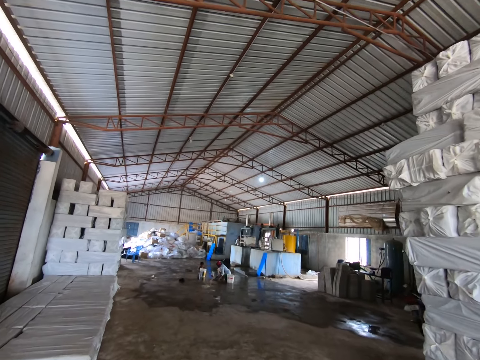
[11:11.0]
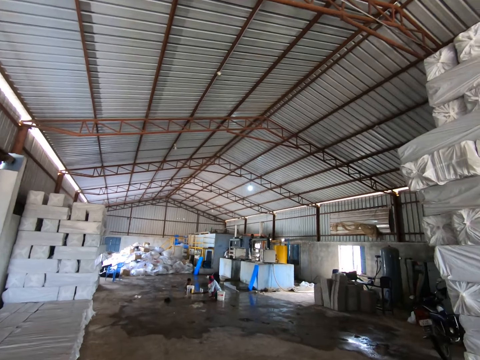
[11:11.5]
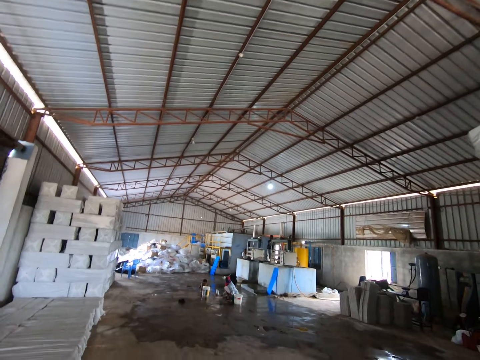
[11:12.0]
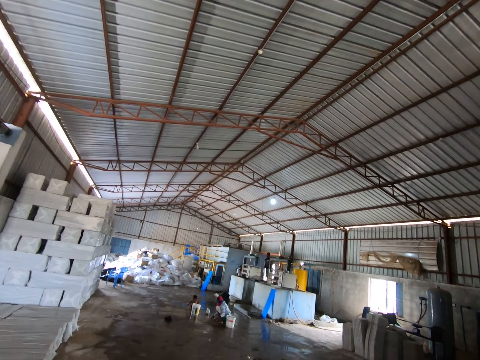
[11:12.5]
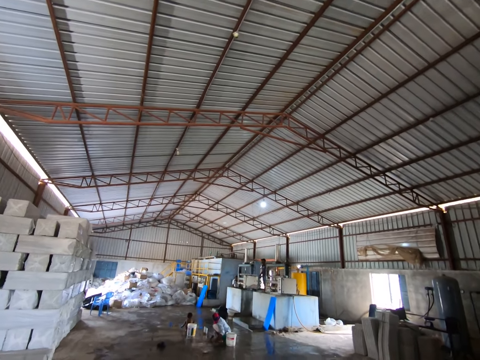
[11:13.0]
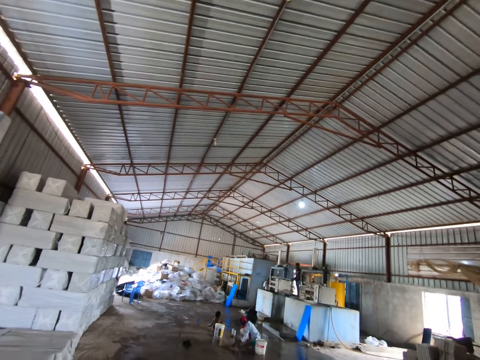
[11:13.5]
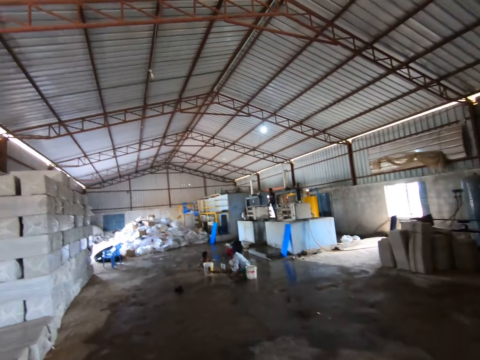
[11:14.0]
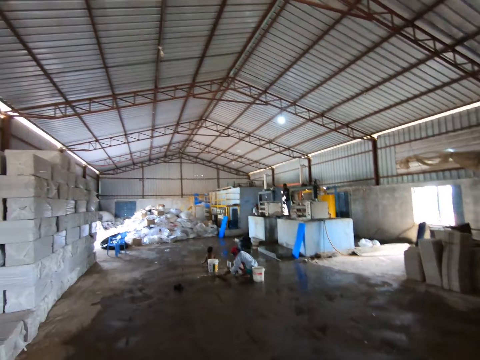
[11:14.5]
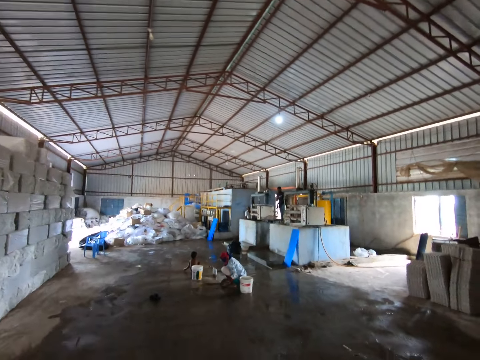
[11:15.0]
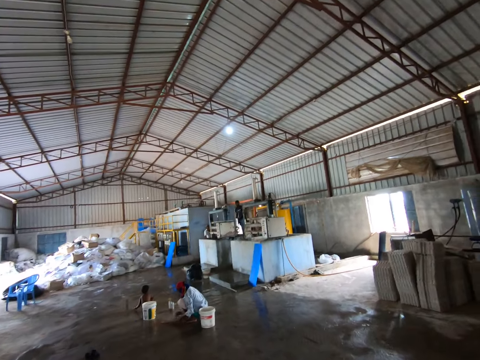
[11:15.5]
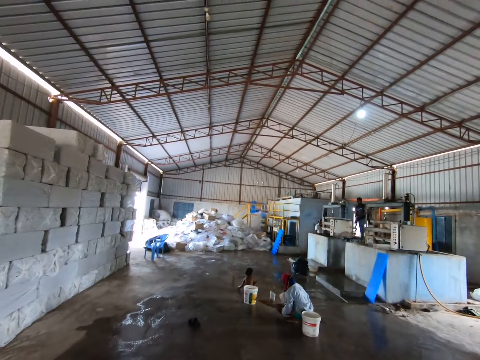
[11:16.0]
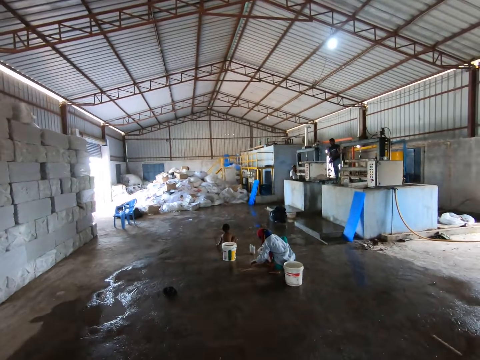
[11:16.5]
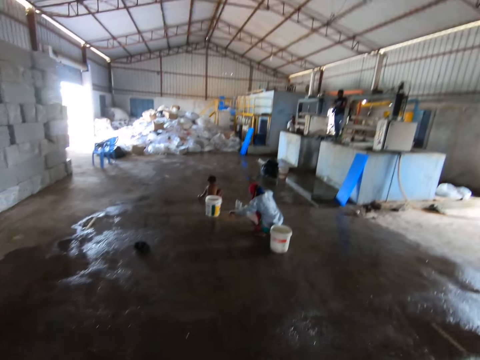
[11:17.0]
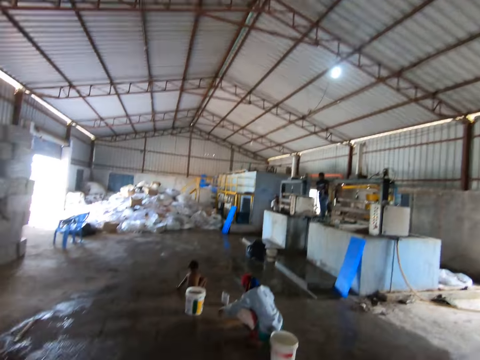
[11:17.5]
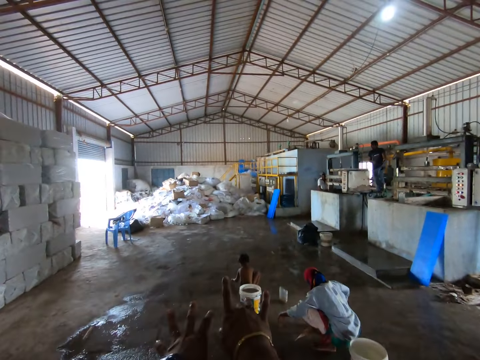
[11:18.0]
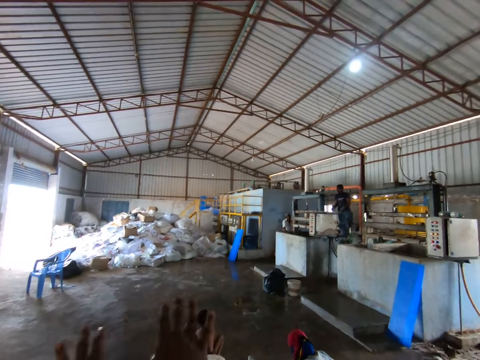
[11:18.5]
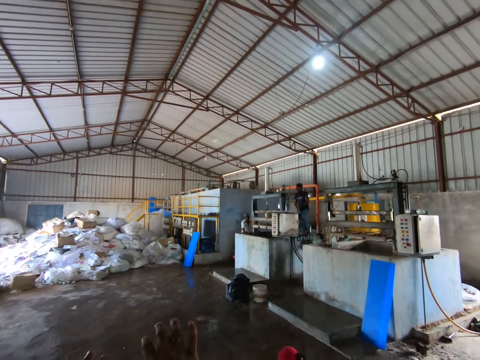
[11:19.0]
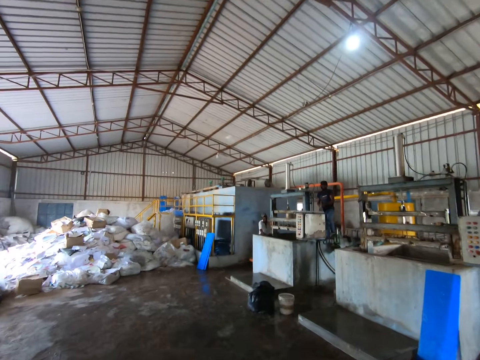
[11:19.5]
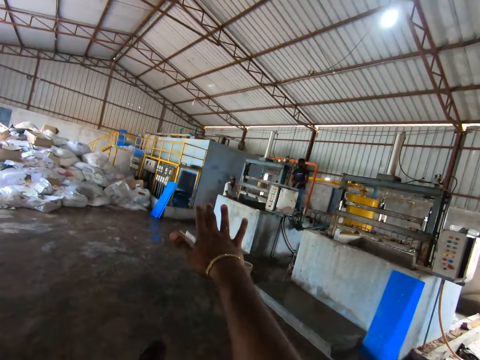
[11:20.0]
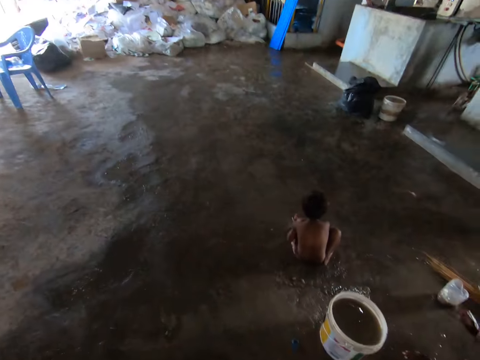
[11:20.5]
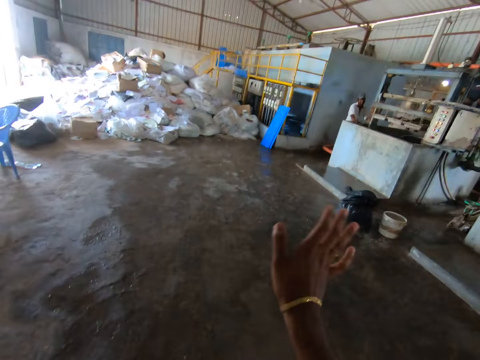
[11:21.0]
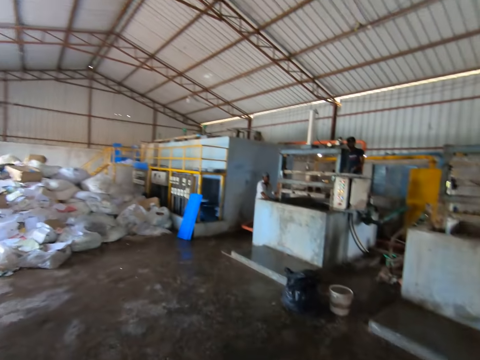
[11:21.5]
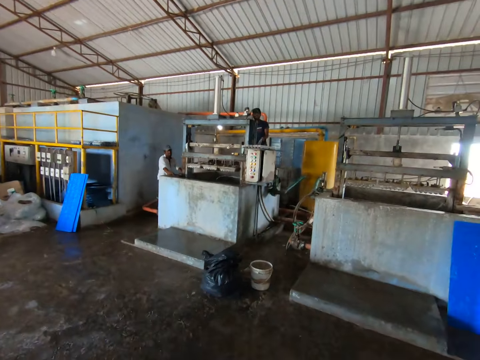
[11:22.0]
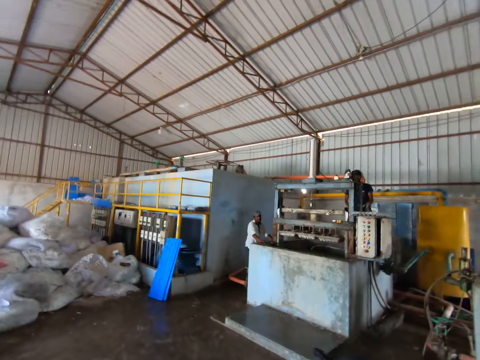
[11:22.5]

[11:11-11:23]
The camera wearer walks in front. They talk to a person. They use gestures with both hands.

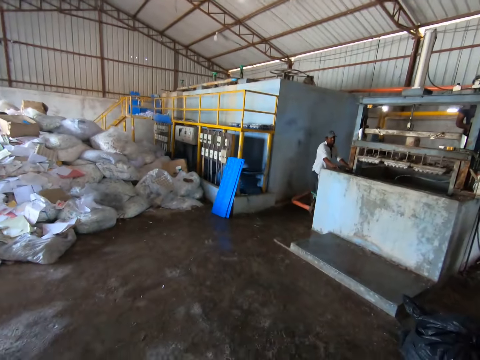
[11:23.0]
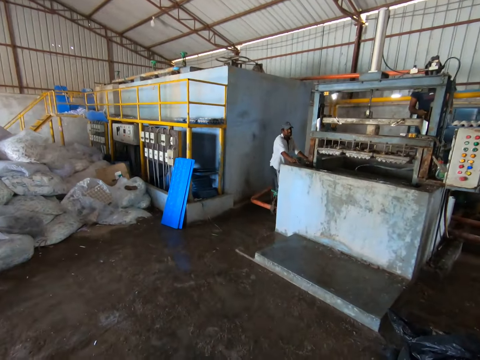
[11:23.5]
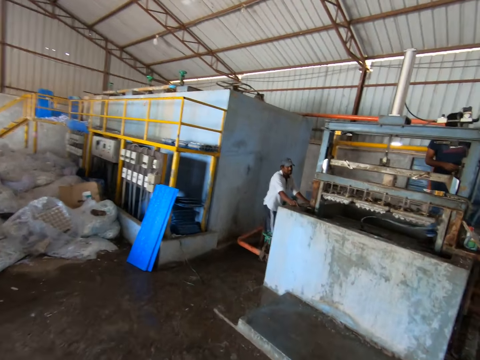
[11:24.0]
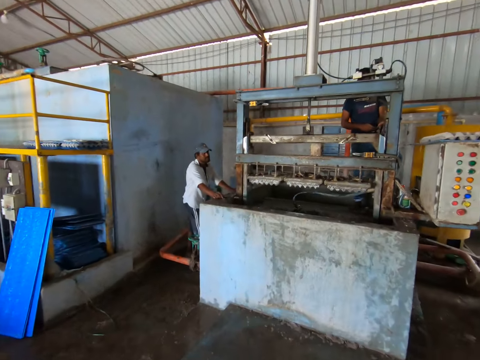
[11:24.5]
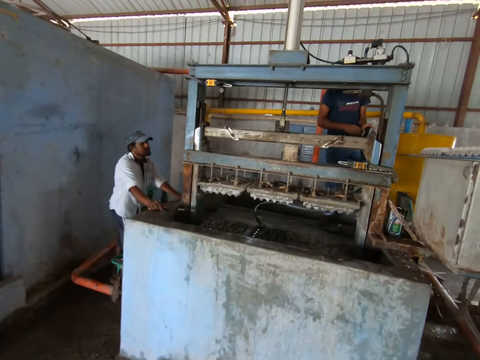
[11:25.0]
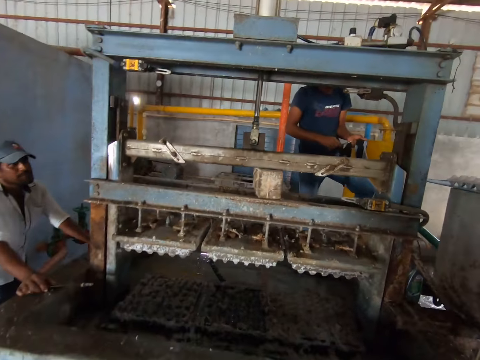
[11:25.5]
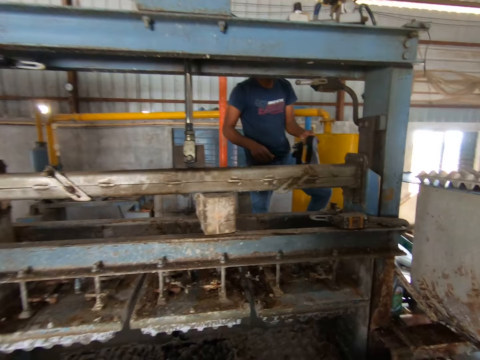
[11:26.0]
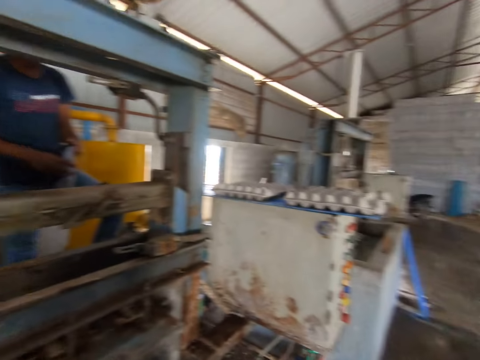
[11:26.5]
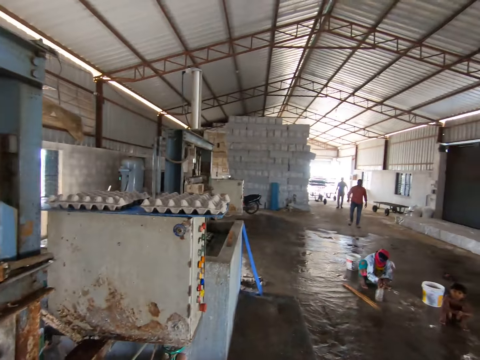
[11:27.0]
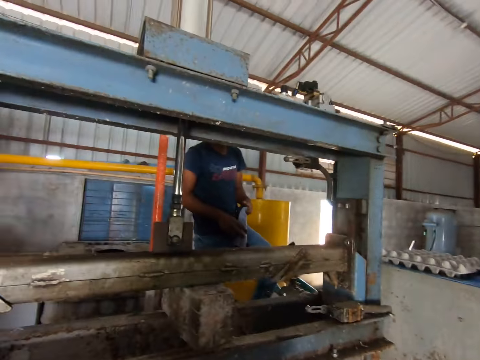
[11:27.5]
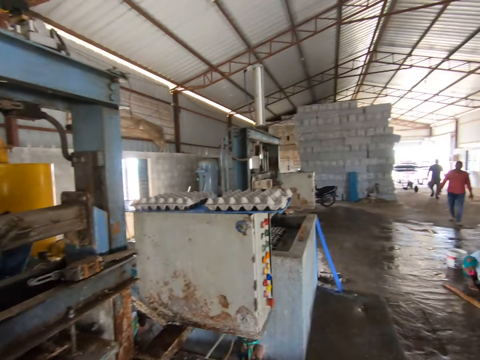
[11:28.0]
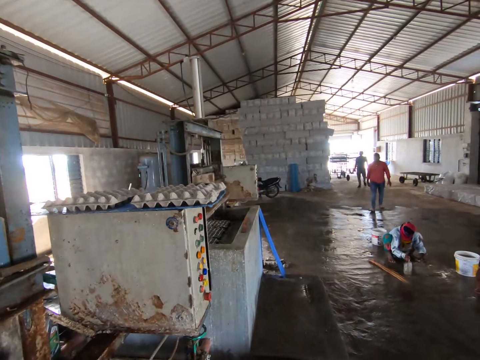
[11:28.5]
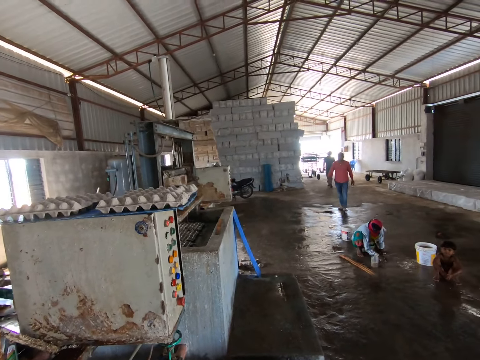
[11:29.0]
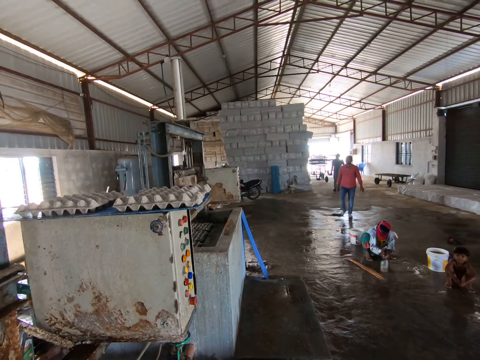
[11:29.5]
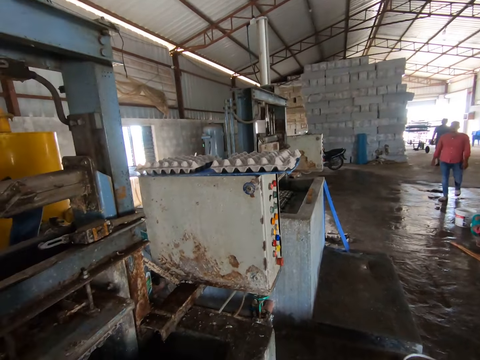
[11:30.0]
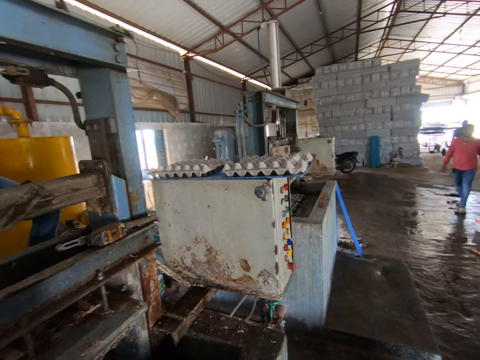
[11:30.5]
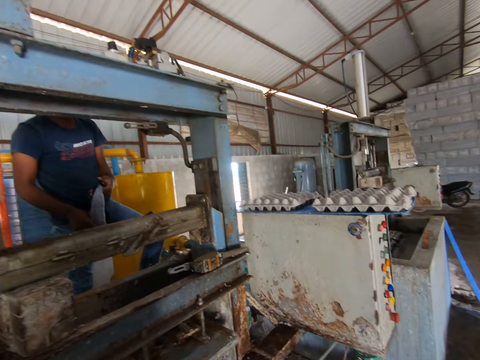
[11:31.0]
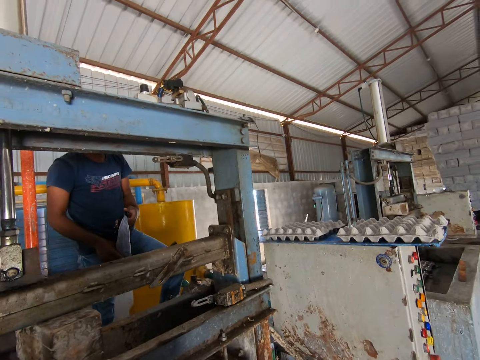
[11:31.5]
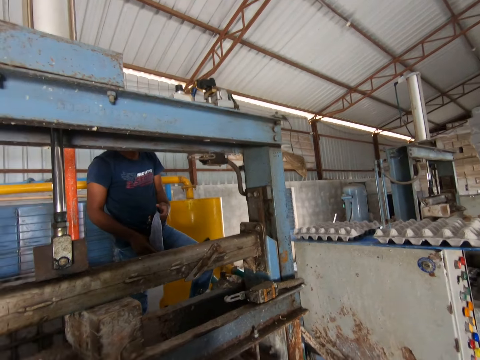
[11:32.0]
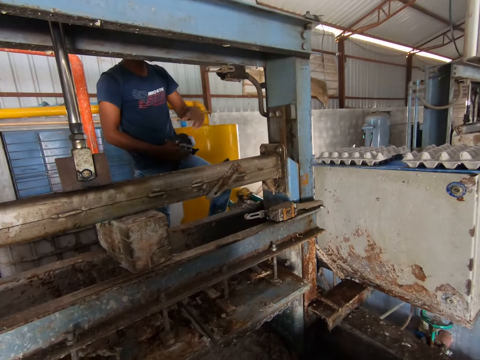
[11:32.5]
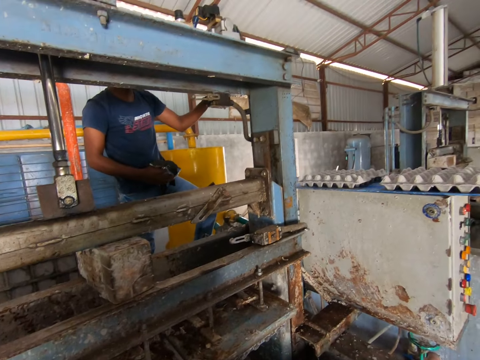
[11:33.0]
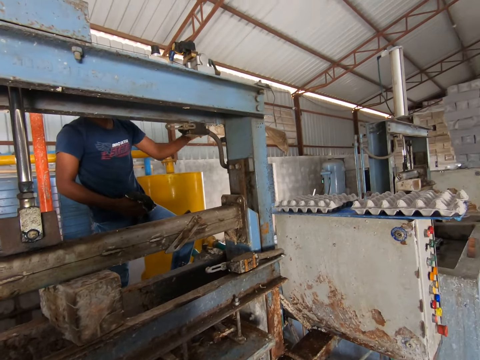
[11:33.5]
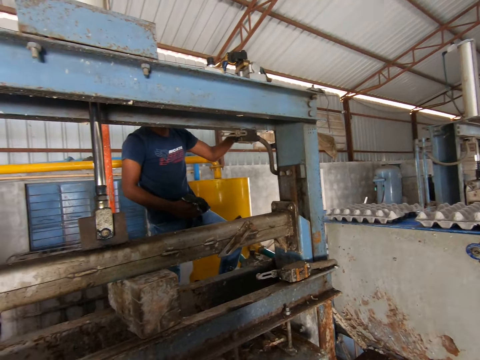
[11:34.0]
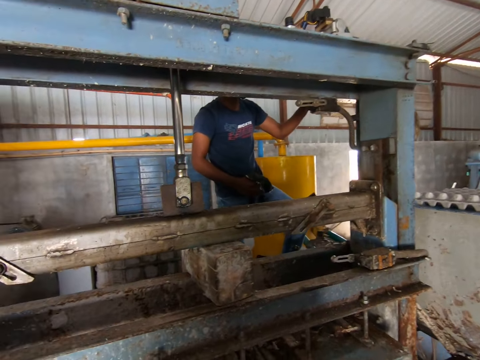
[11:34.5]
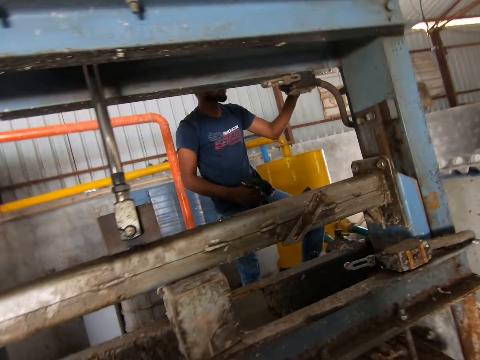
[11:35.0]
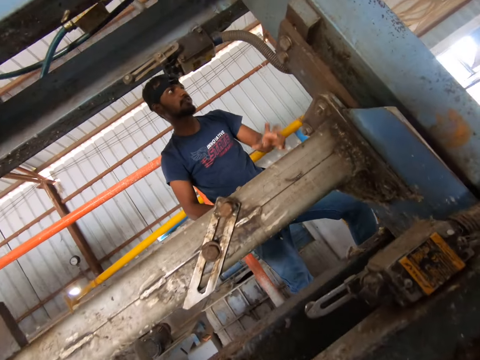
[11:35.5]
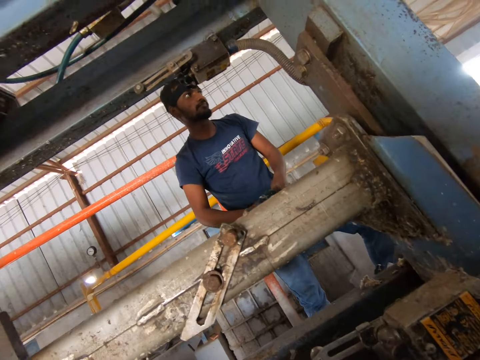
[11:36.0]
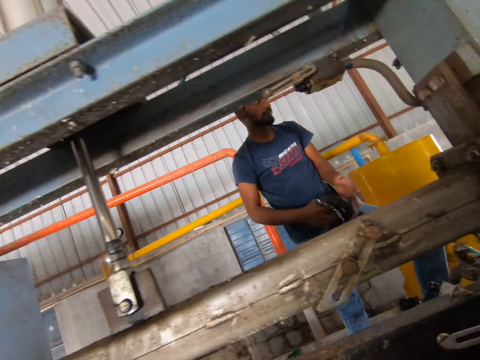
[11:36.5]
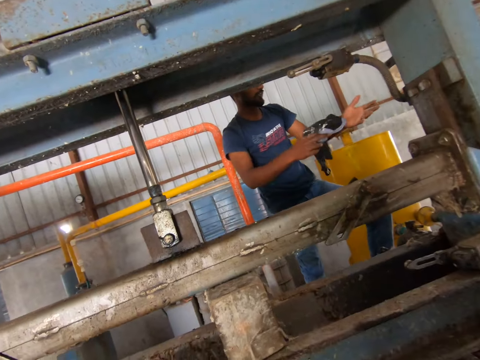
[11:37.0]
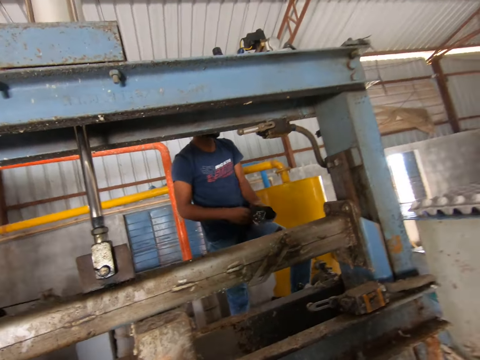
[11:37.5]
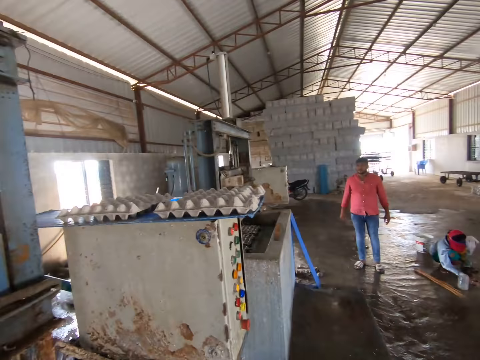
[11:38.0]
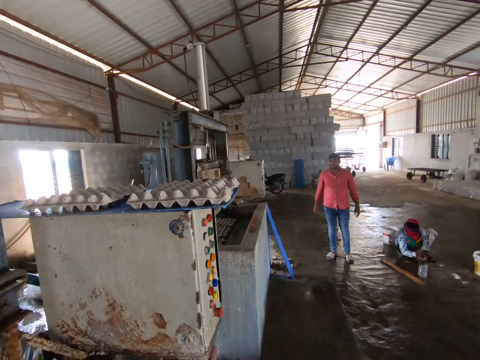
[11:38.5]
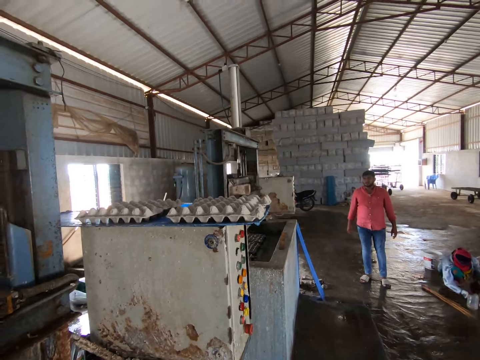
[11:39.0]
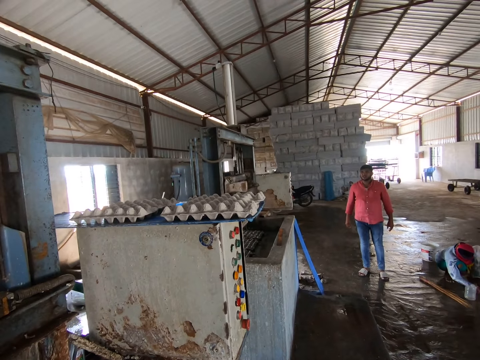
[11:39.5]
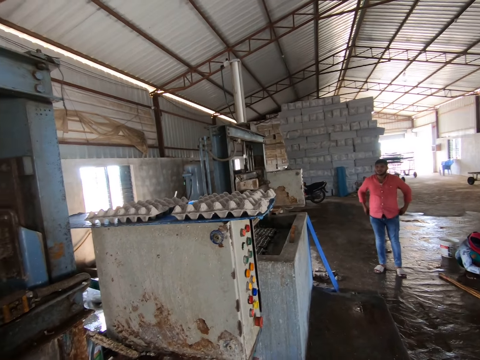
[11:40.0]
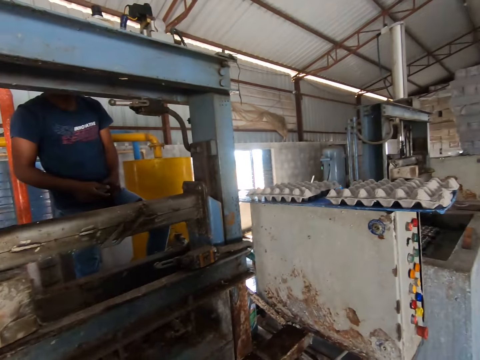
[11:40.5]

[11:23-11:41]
The camera wearer looks in front. They look sideways. They look in front. They look at a person while talking. They look sideways.
